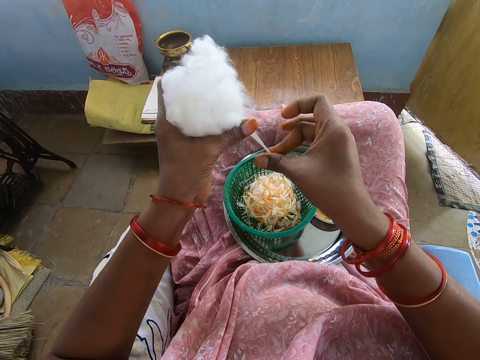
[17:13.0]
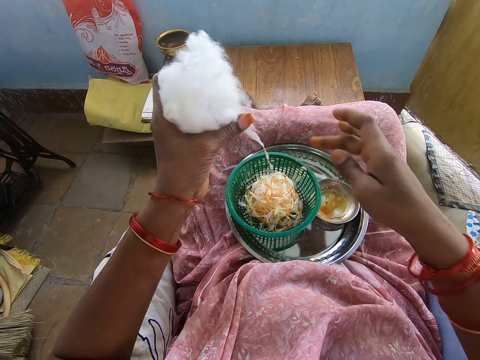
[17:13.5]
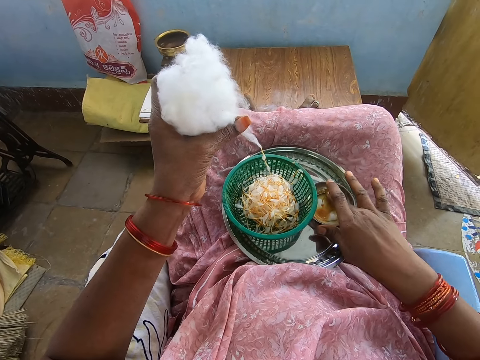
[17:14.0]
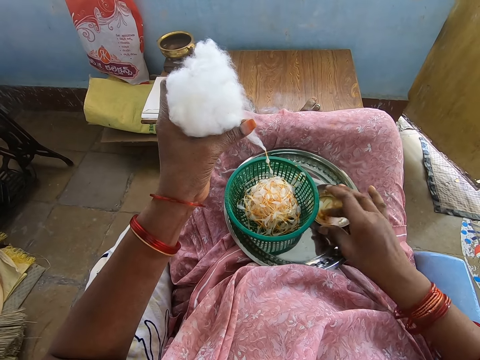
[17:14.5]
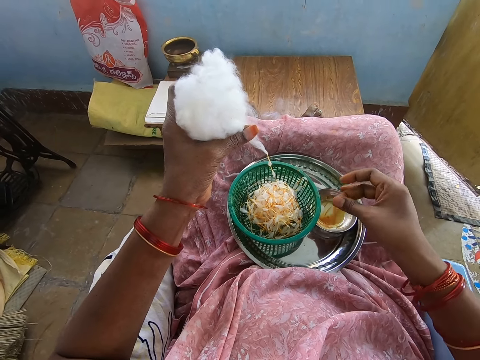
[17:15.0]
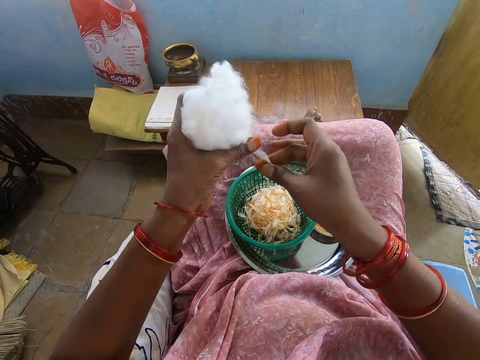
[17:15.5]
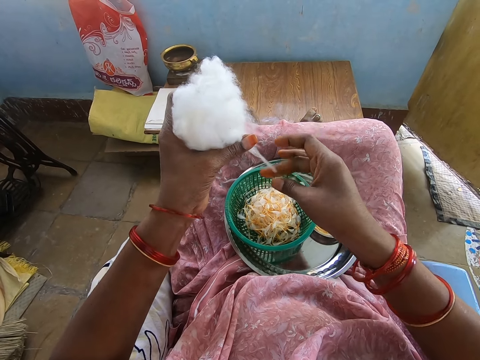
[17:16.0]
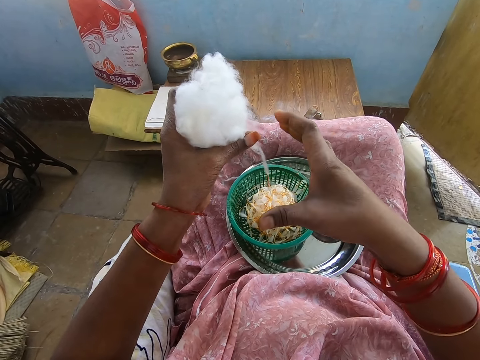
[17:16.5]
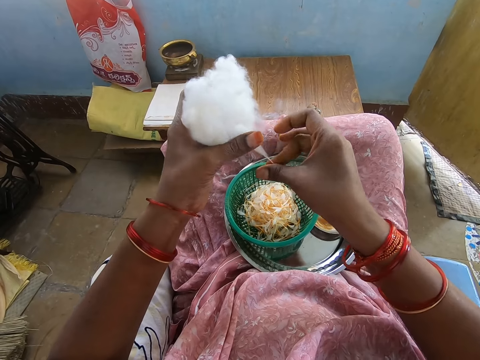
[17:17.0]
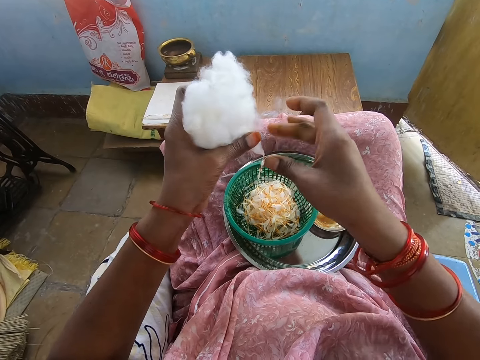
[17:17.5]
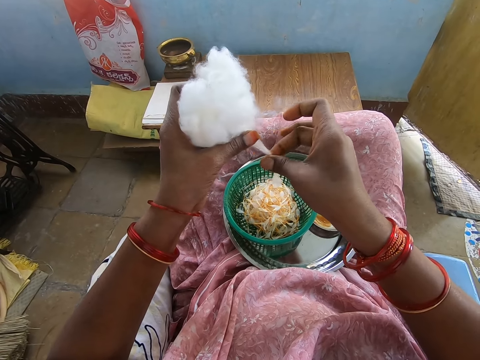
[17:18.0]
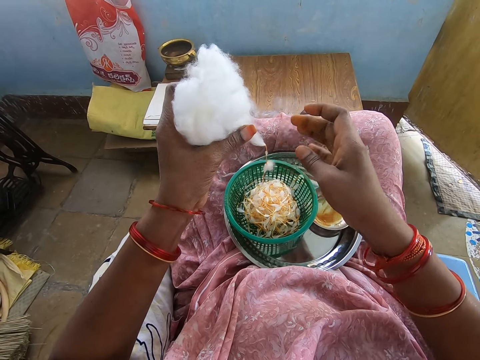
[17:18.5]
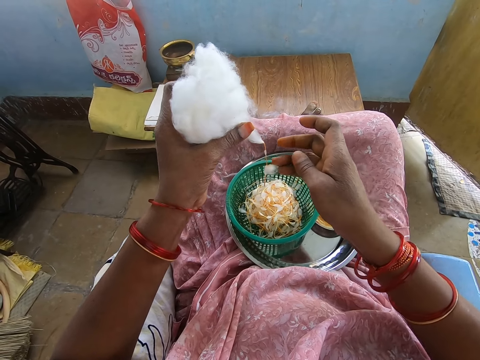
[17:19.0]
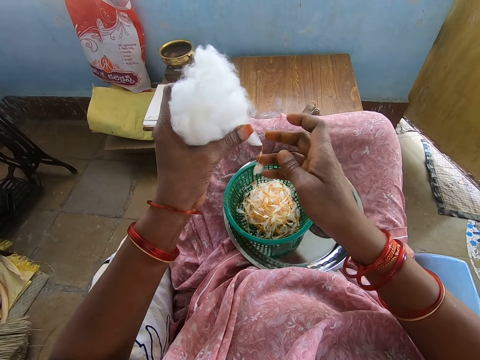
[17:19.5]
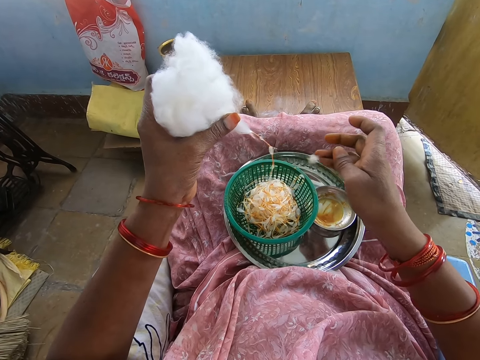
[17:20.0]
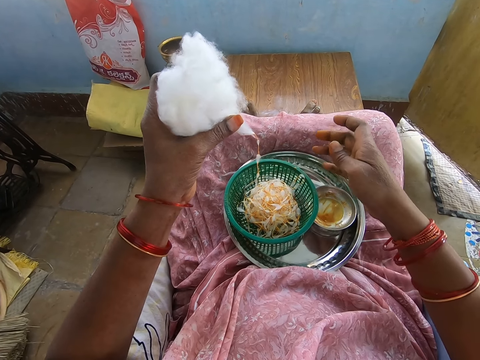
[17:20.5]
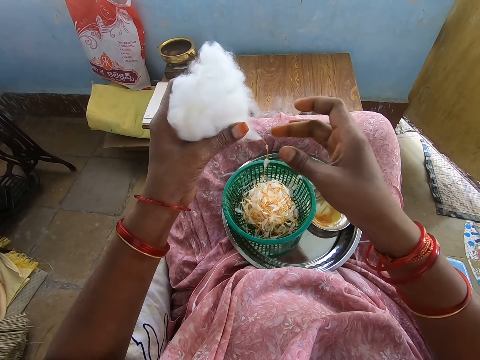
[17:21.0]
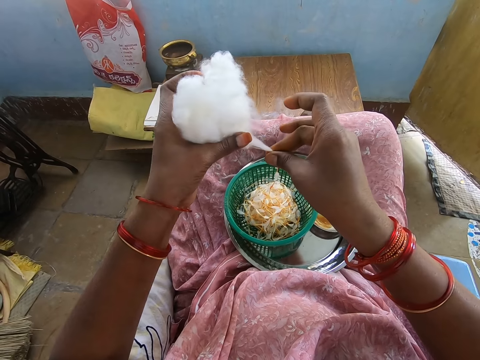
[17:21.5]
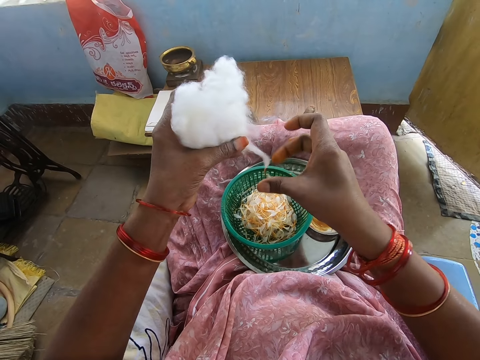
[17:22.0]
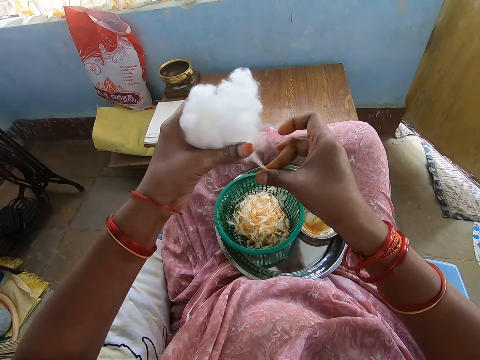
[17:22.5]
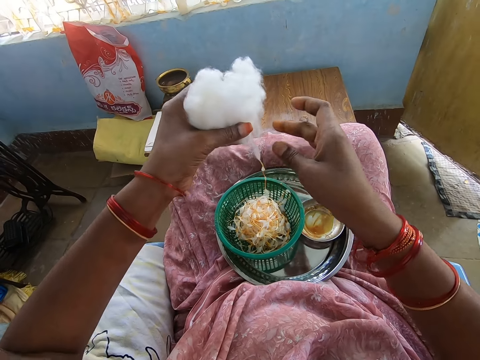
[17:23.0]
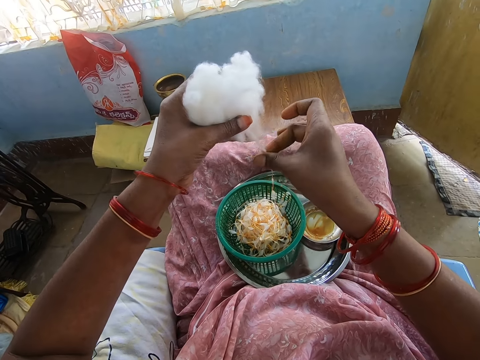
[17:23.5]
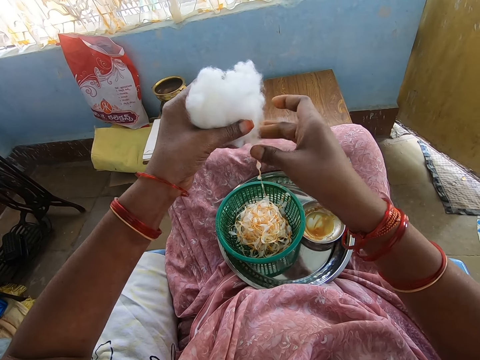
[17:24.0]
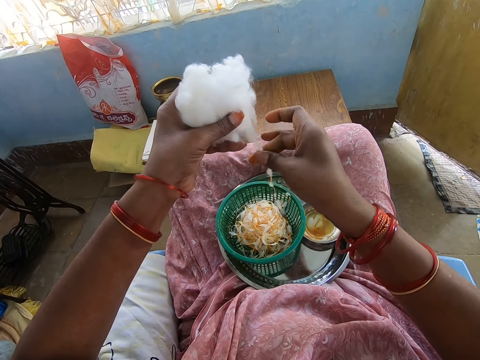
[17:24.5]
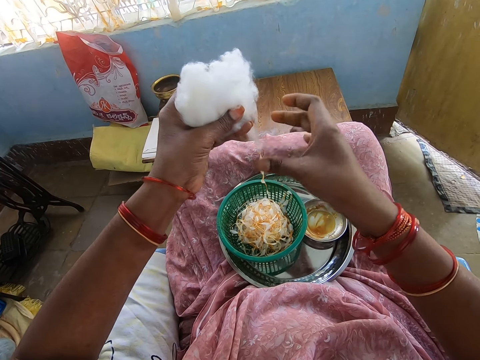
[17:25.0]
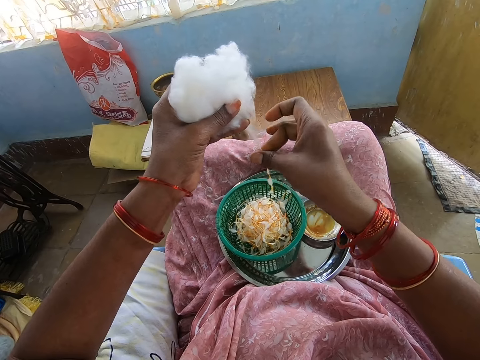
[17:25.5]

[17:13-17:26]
The camera wearer takes honey from the plate of honey on the tray with her right middle finger. She touches the oil. She rubs her right middle finger with her right thumb. She twists out the cotton ball in her left hand with the honey in her right hand. She removes a piece of cotton ball from the cotton ball in her left hand with her right hand. She drops the piece of cotton ball on the tray with her right hand. She twists out the cotton ball in her left hand with the honey in her right hand.

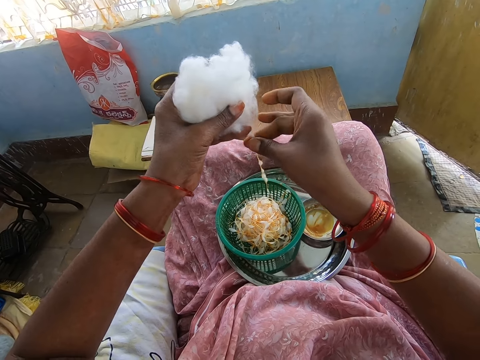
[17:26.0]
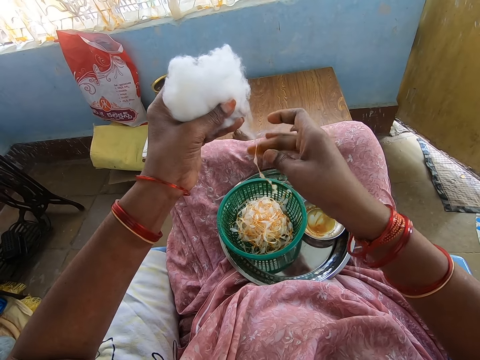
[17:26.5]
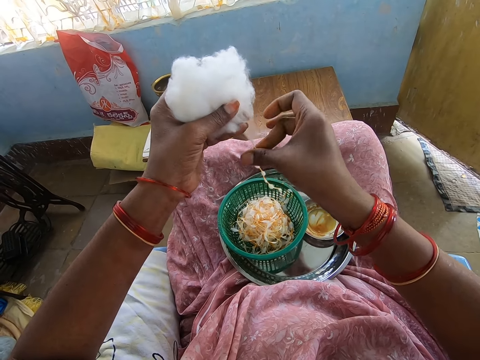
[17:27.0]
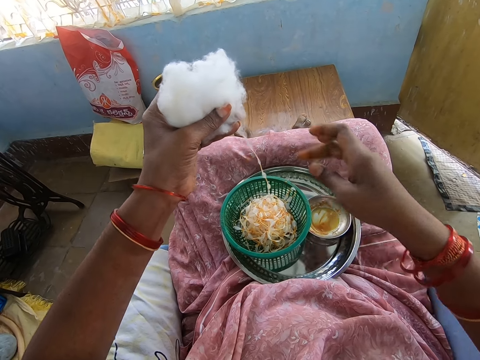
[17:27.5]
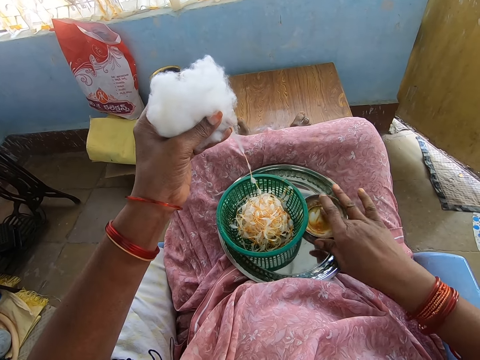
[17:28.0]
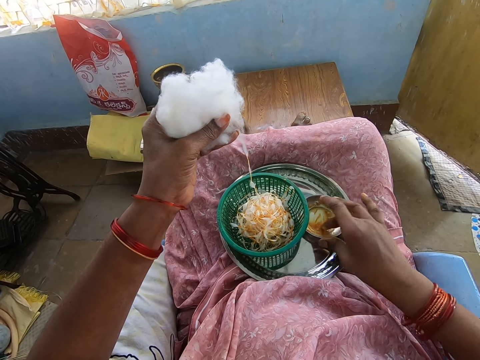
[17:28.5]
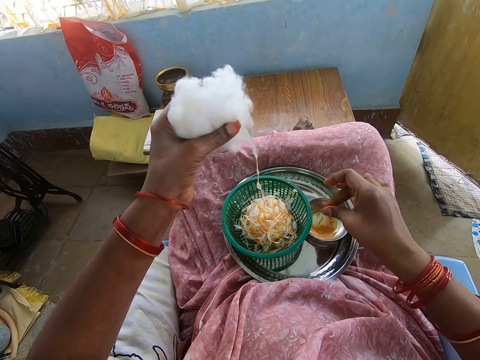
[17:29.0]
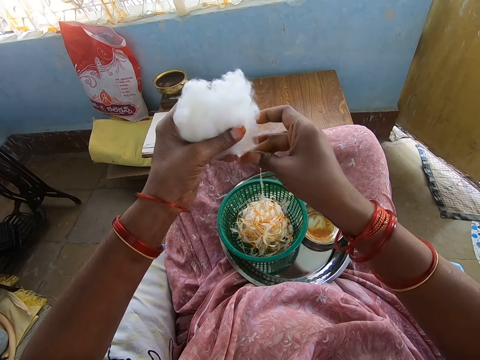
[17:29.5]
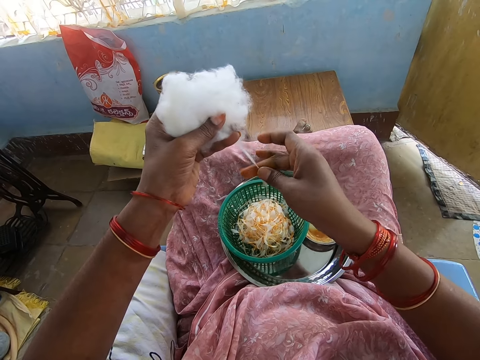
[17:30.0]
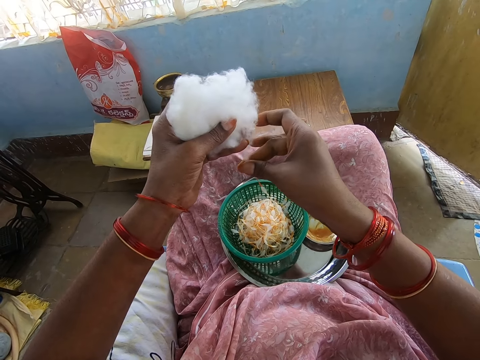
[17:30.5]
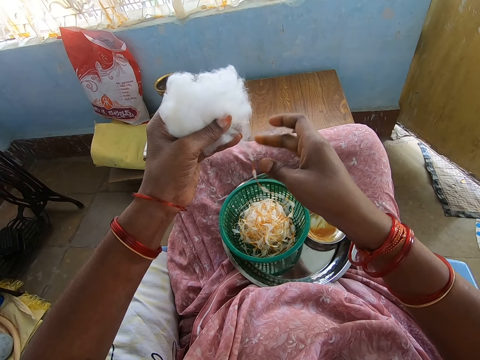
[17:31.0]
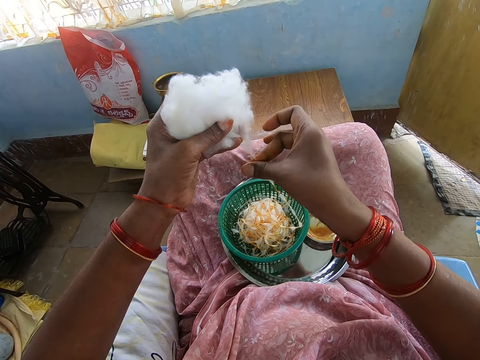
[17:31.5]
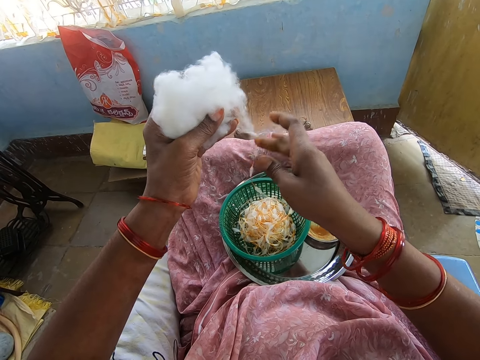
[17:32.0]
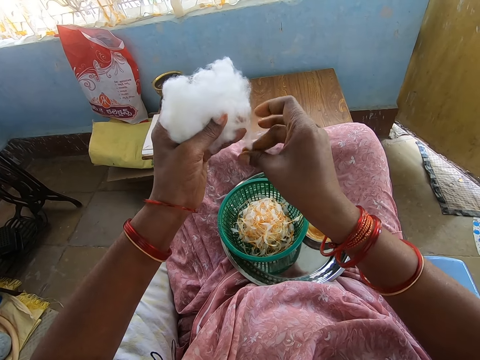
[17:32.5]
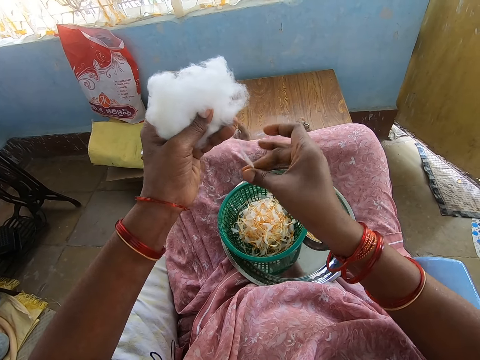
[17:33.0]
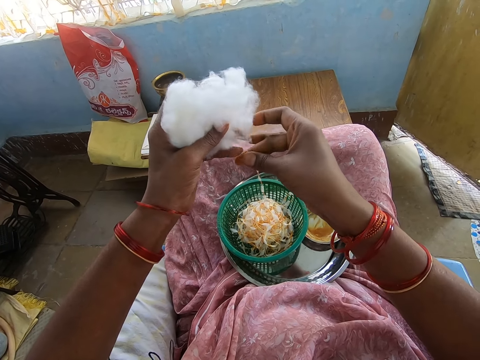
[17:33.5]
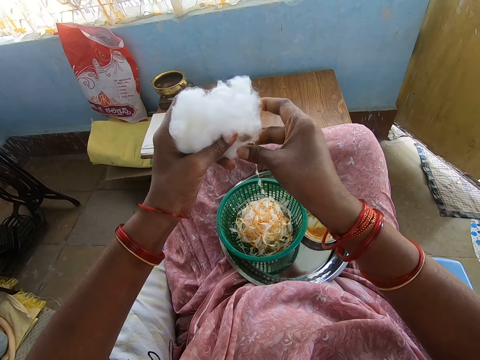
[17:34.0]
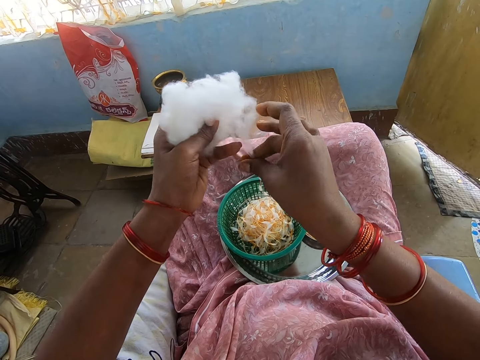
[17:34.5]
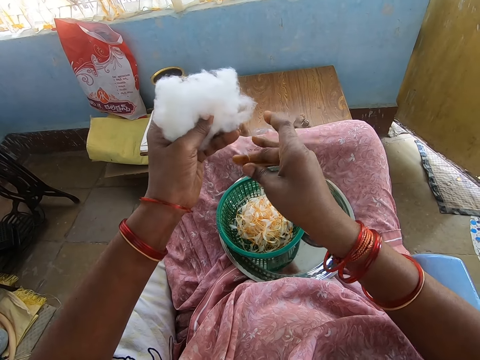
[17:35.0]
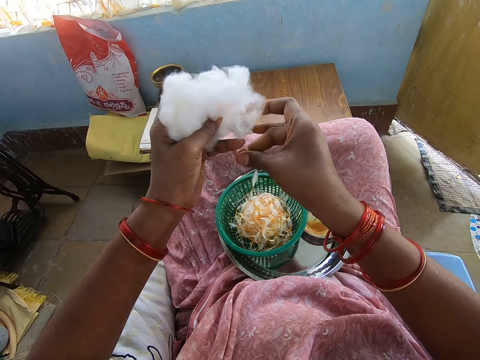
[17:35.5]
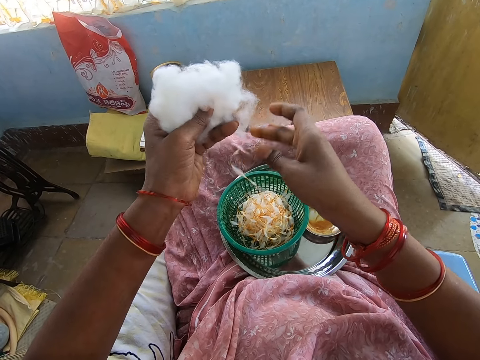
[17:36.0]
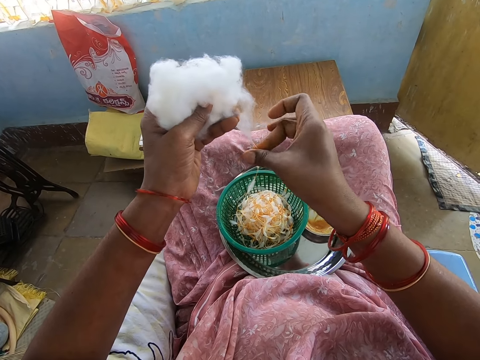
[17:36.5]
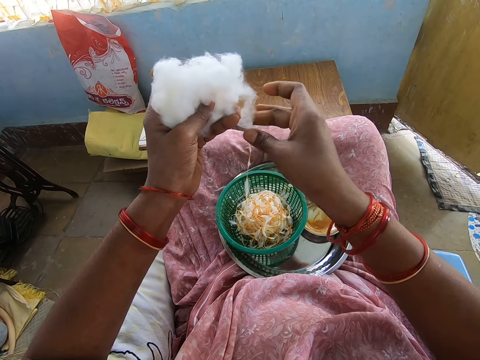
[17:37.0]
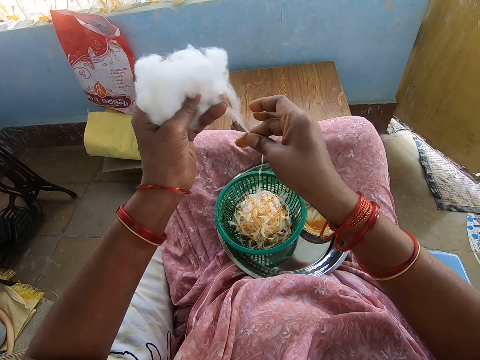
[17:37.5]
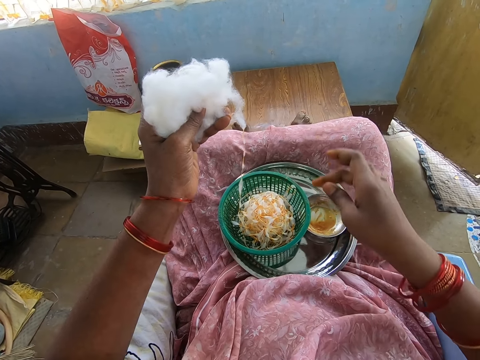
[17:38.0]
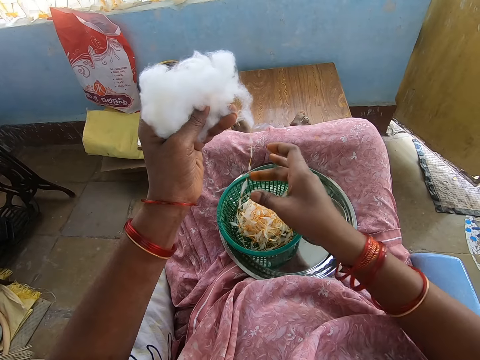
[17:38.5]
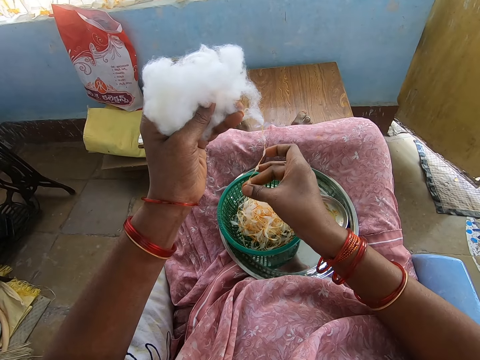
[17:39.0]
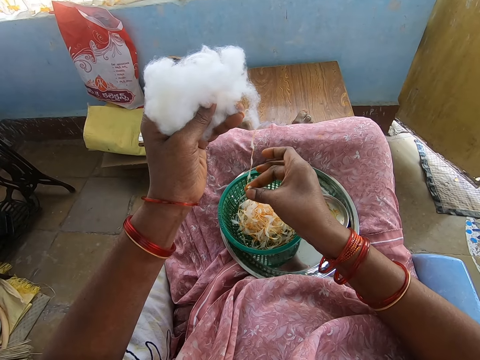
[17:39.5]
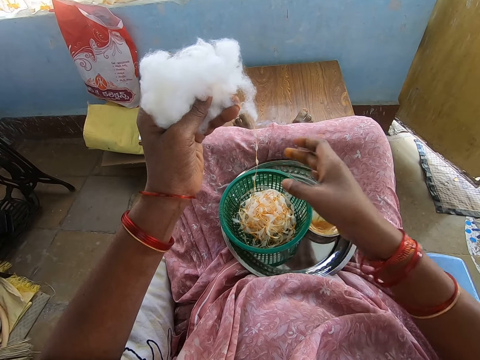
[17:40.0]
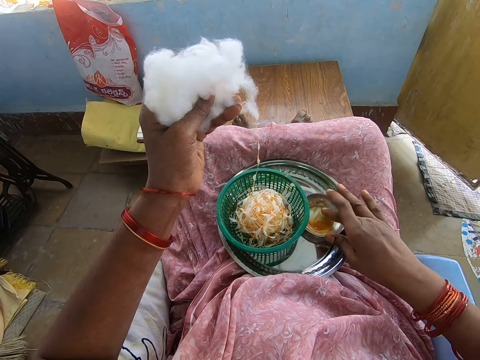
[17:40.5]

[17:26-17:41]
The camera wearer takes honey from the plate of honey on the tray with her right middle finger. She touches the oil. She rubs her right middle finger with her right thumb. She twists out the cotton ball in her left hand with the honey in her right hand. She twists out the cotton ball again.
